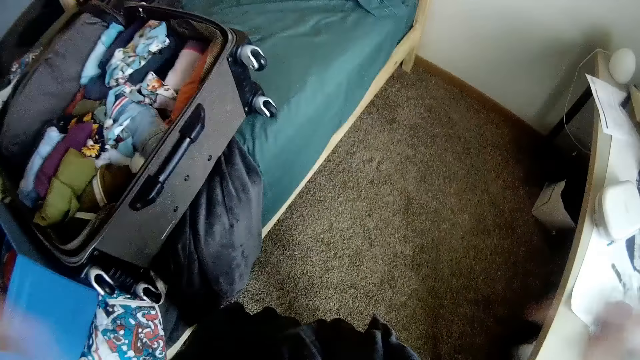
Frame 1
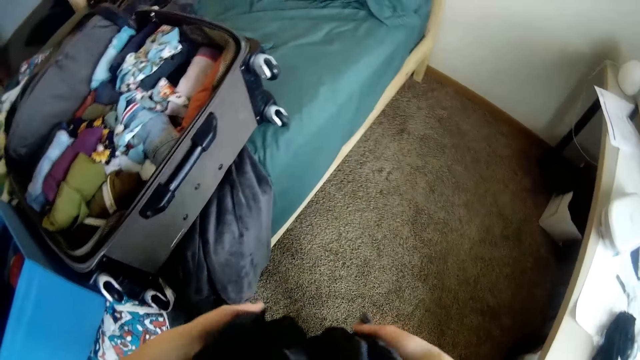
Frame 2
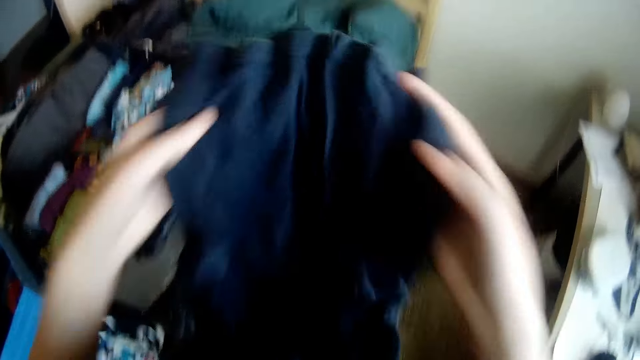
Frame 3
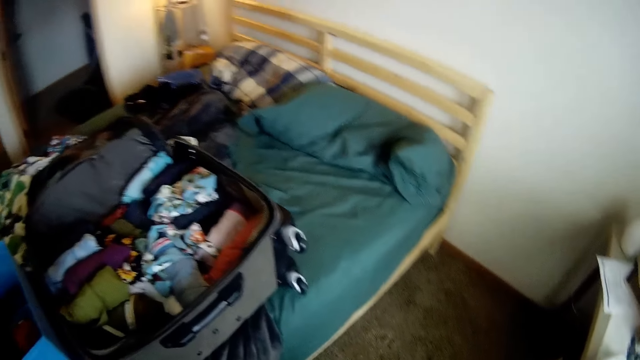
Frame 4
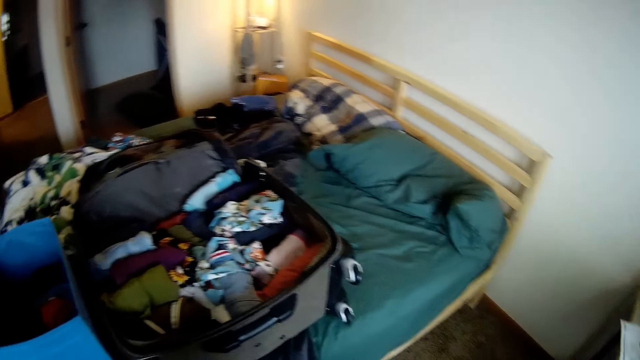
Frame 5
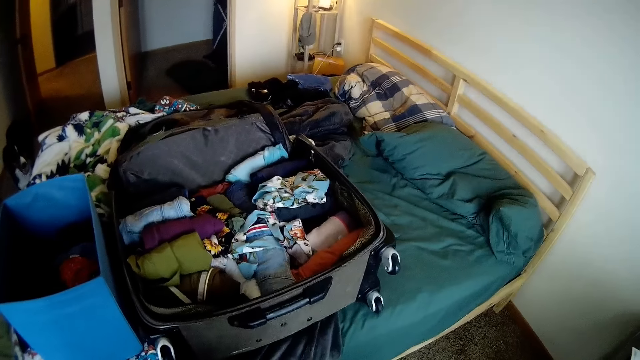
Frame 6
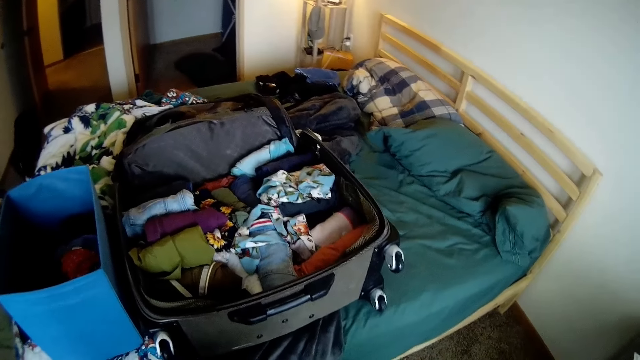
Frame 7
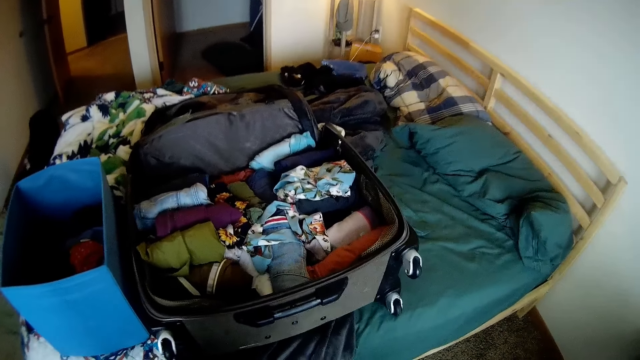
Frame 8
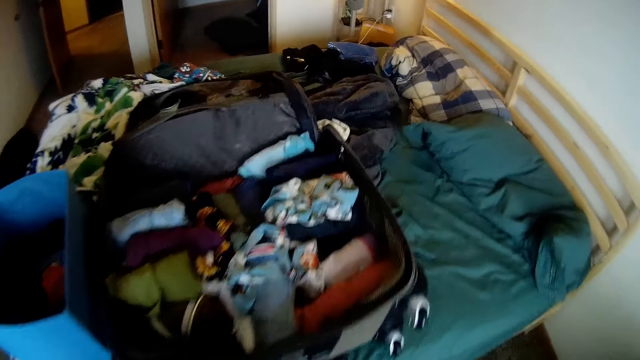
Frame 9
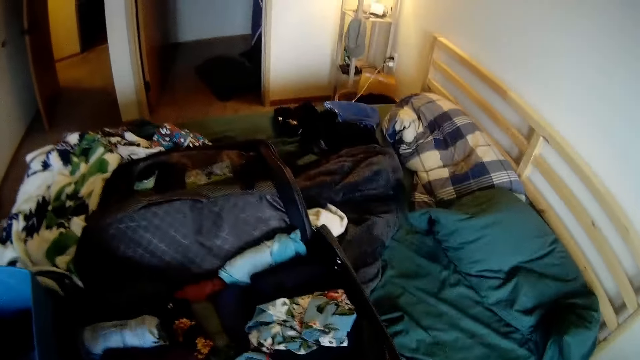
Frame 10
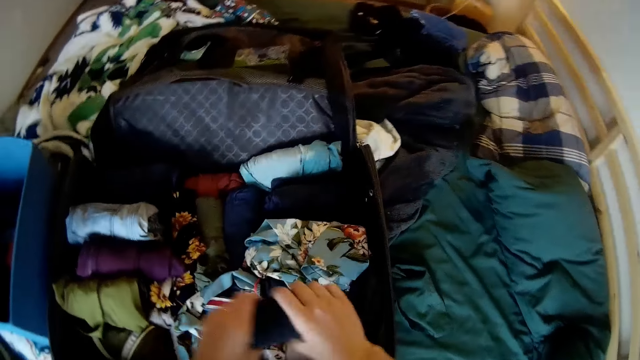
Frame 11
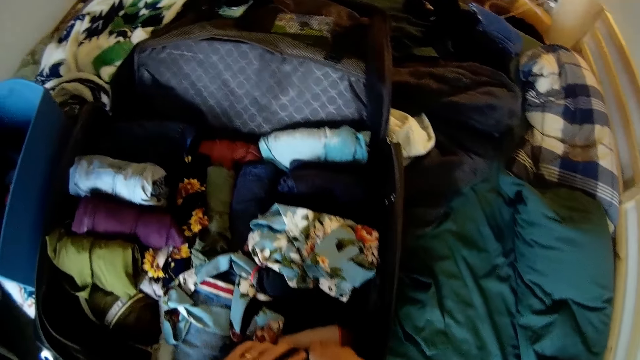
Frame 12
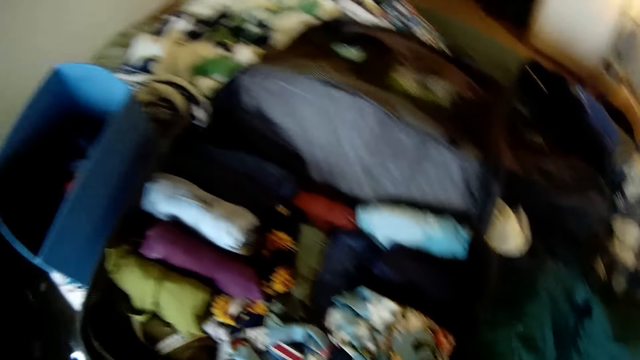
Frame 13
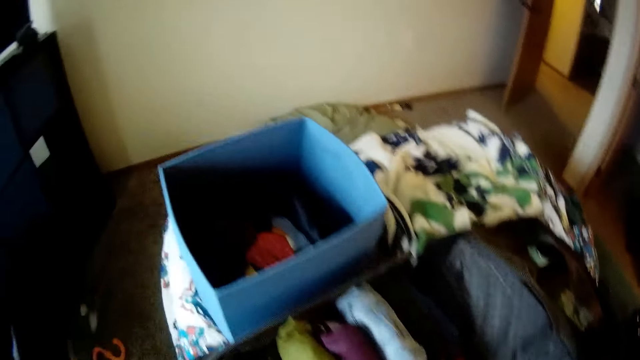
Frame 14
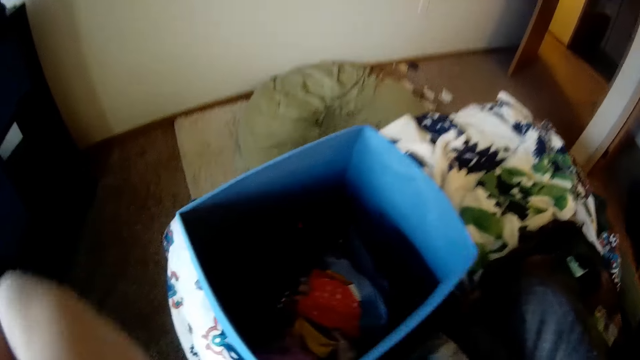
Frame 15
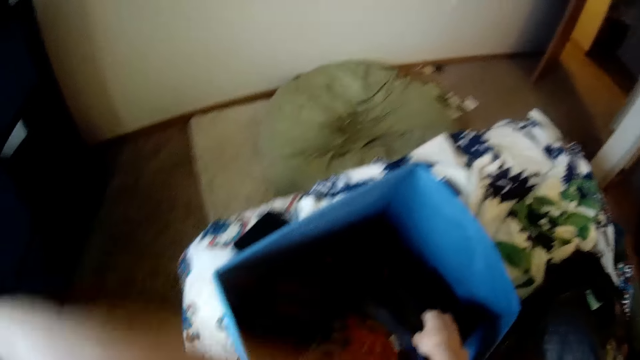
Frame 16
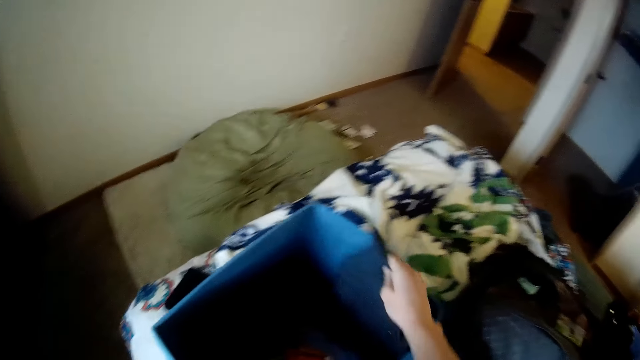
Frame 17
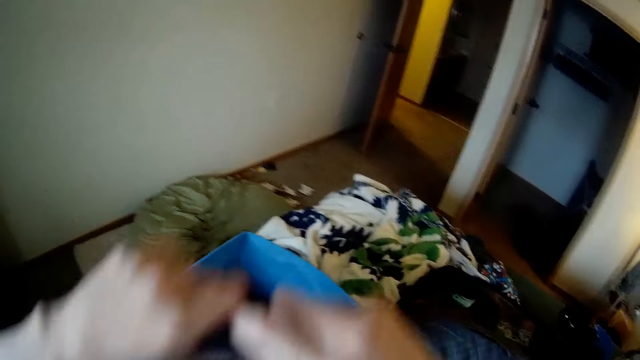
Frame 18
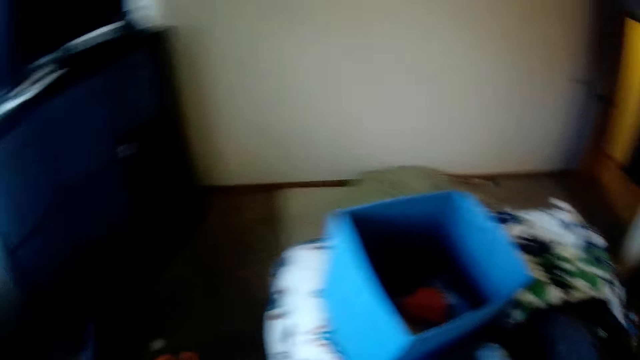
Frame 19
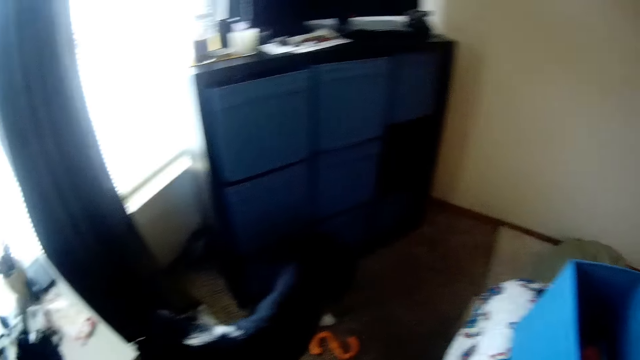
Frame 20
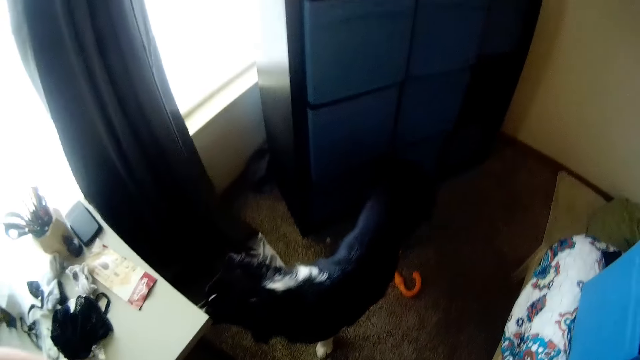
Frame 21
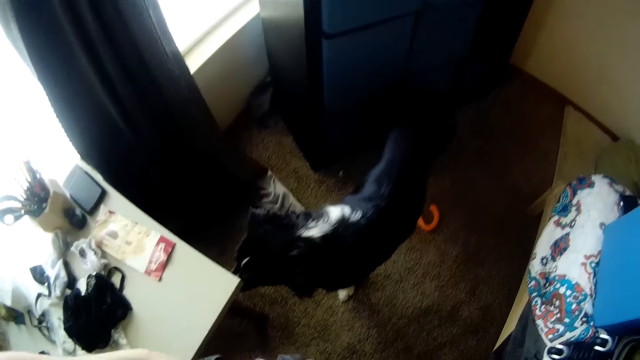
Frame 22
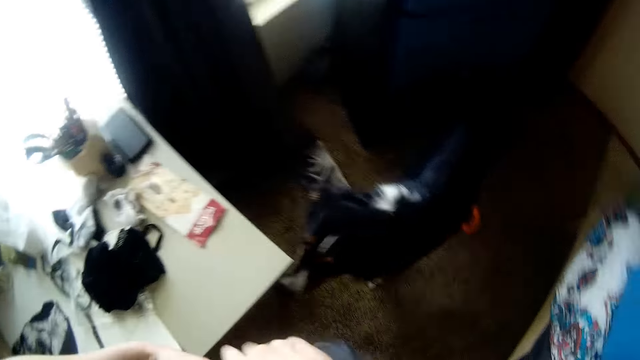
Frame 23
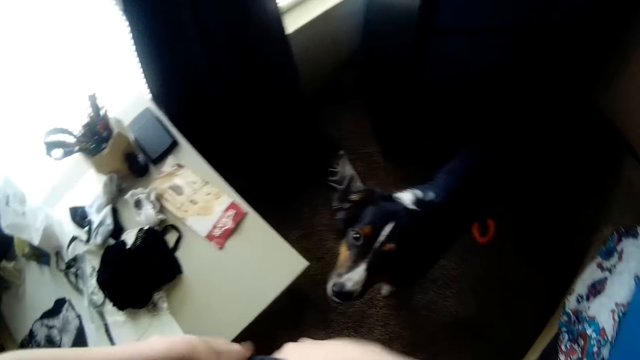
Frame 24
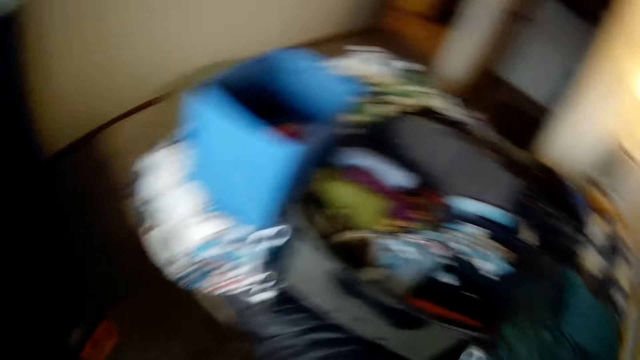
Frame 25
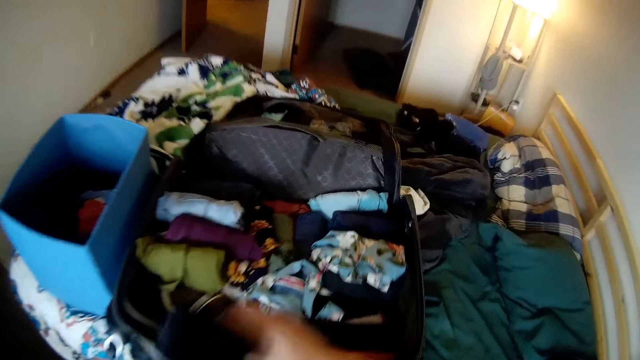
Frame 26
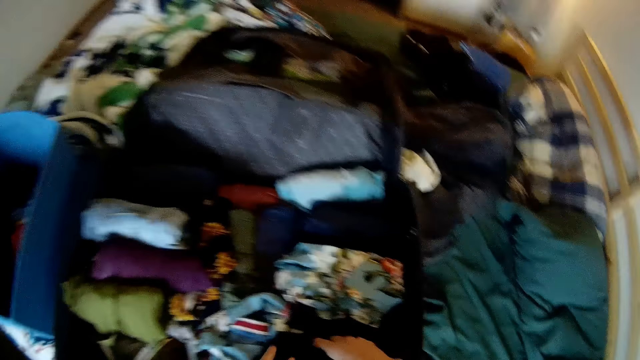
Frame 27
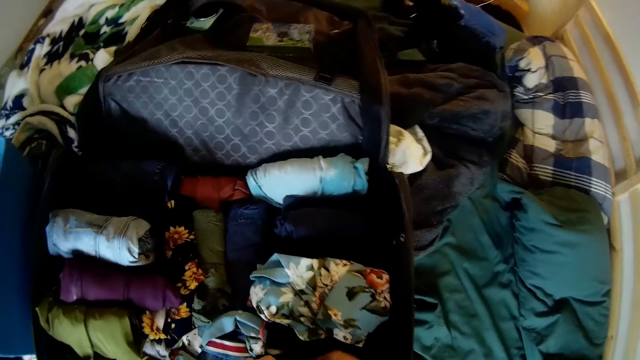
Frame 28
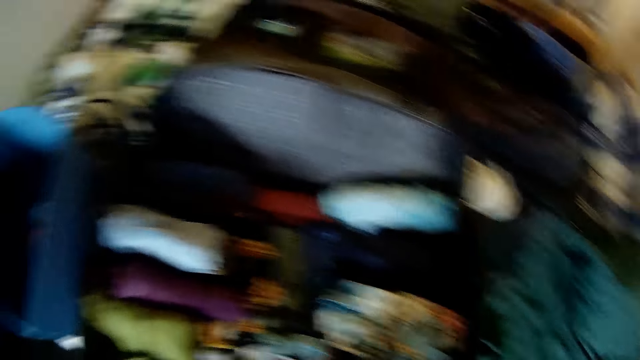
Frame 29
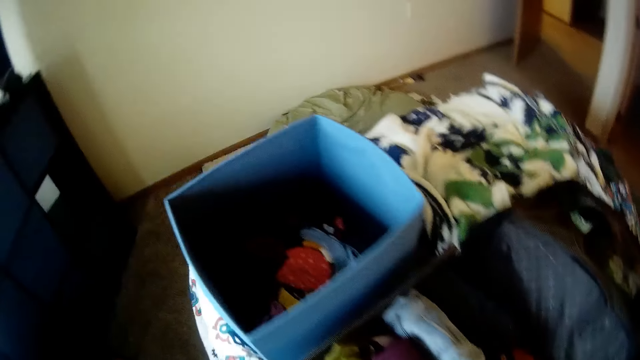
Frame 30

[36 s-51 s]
The camera wearer places the piece of clothing under her chin. She folds the piece of clothing with both hands. She rolls the t-shirt. A dog walks towards the camera wearer. The camera wearer drops the piece of clothing into the luggage with both hands. She picks a piece of clothing from the laundry container with her right hand. She holds the piece of clothing with both hands and folds the piece of clothing with both hands. She rolls the cloth. She drops the piece of clothing into the luggage with her right hand.

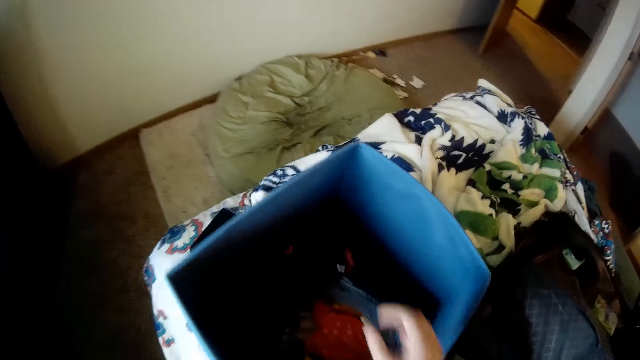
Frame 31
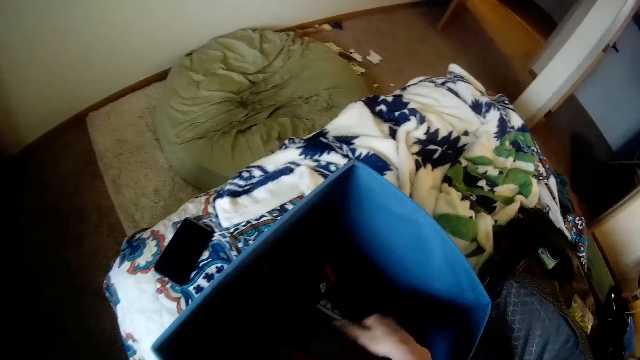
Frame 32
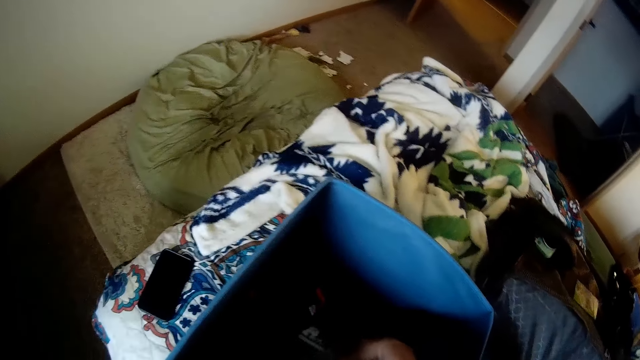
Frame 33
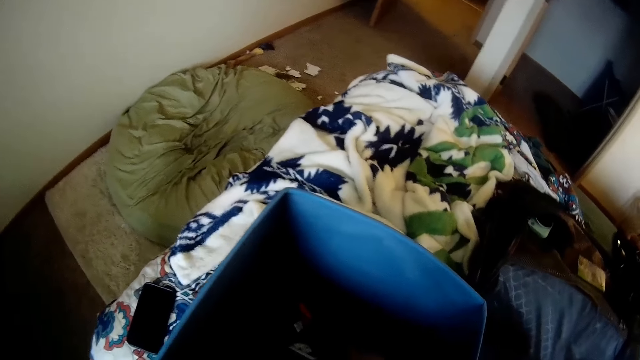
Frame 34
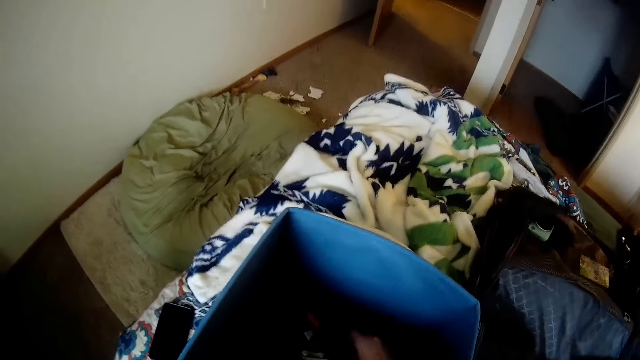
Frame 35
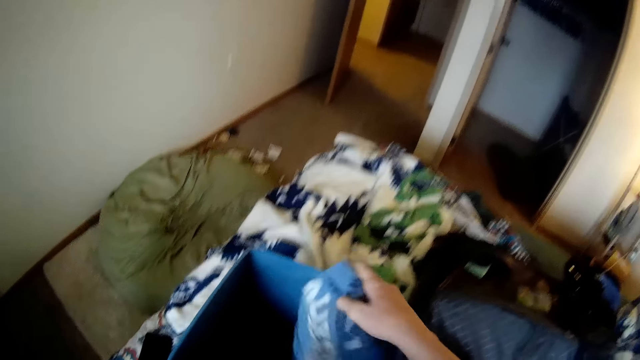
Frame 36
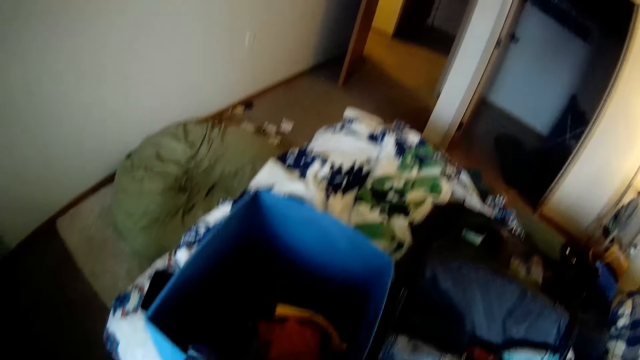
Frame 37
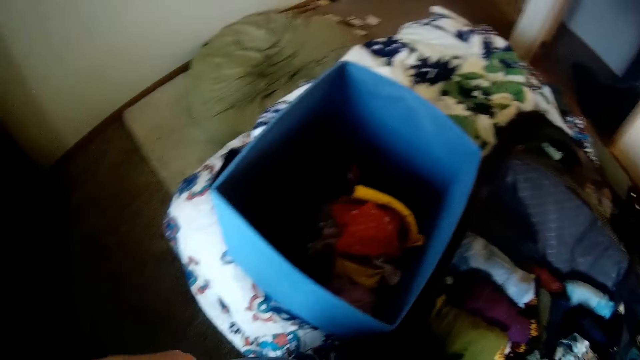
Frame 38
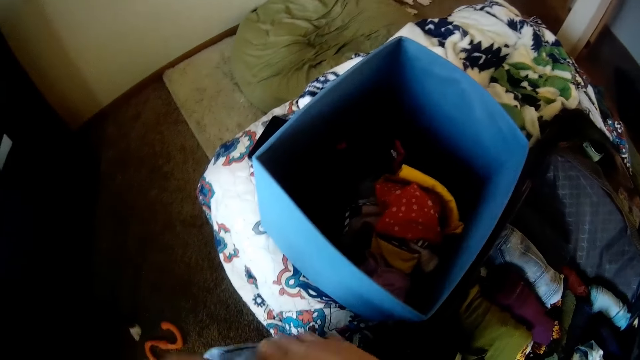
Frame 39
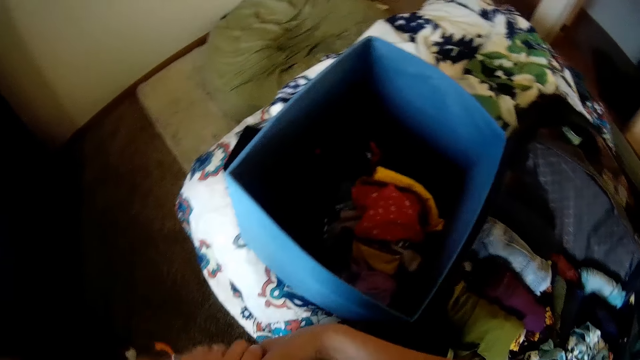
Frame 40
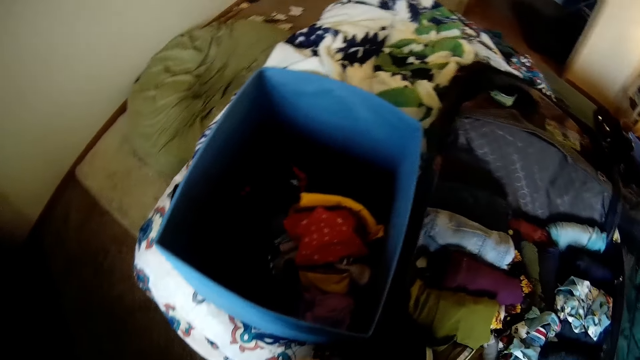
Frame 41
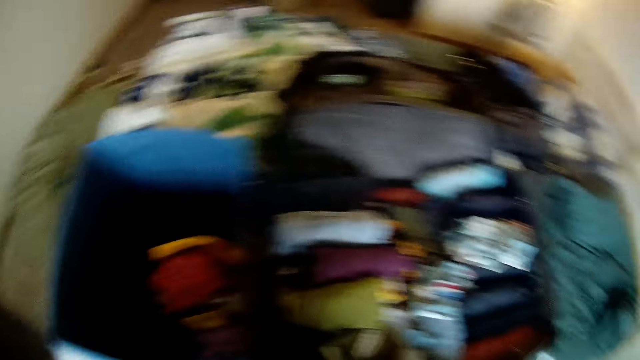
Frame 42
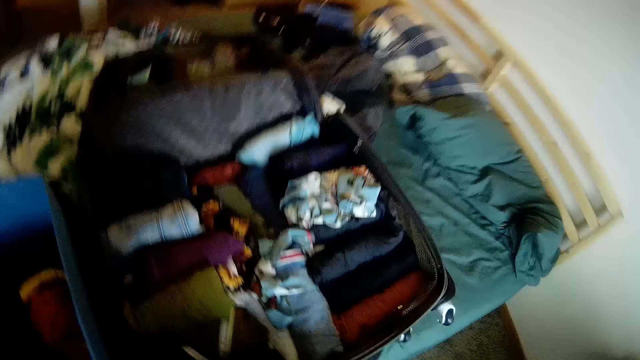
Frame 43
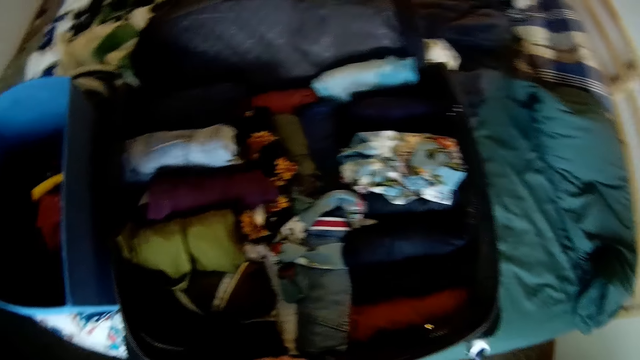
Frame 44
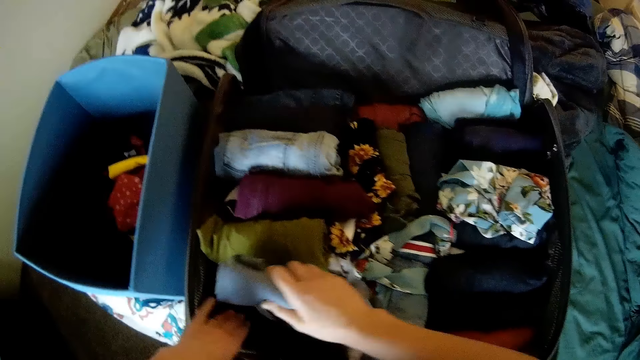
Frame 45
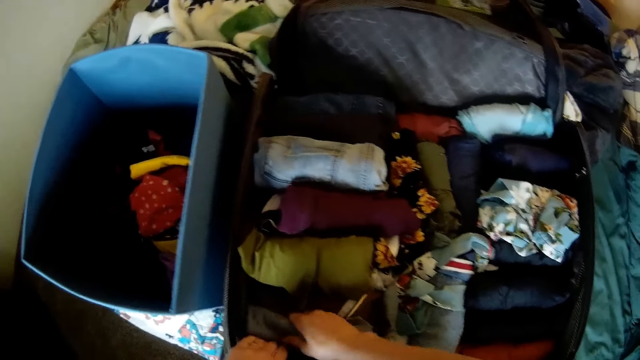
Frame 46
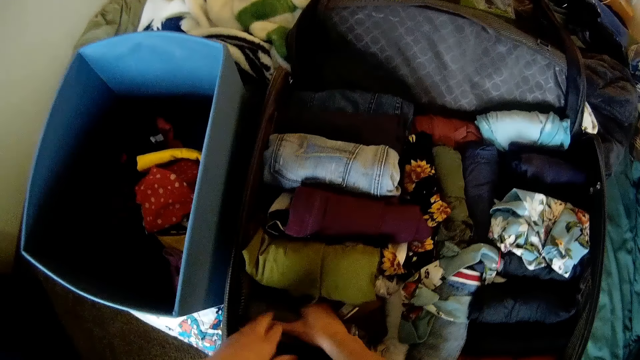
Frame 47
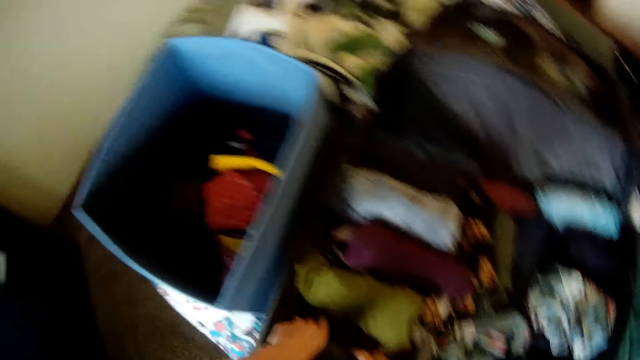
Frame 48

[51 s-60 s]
The camera wearer picks a piece of clothing from the laundry container with her right hand. She folds the piece of clothing with both hands. She rolls the cloth. She holds the piece of clothing in the luggage with her left hand. She drops the piece of clothing into the luggage with her right hand.
